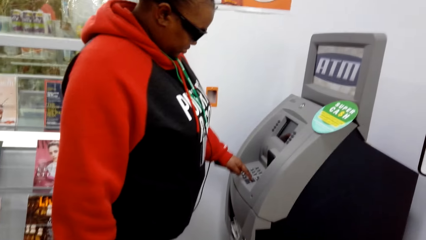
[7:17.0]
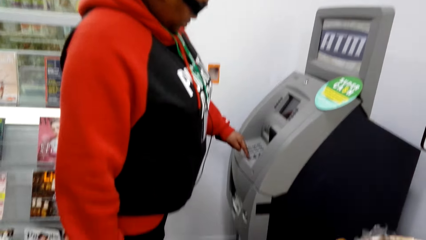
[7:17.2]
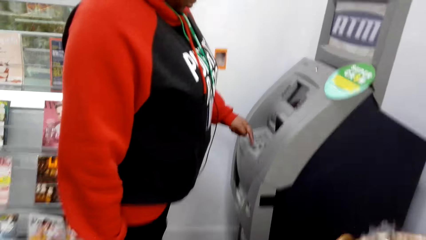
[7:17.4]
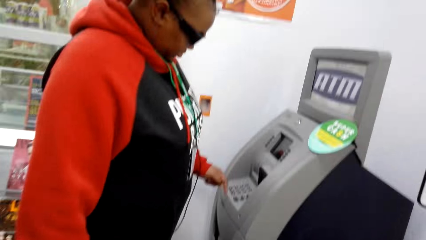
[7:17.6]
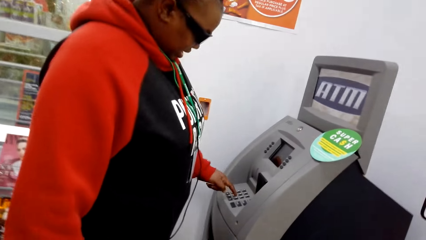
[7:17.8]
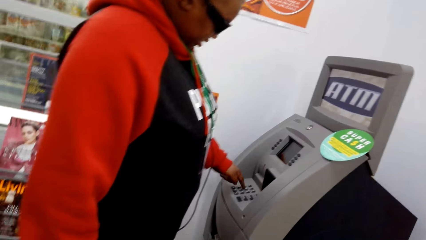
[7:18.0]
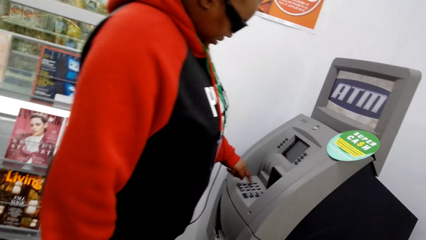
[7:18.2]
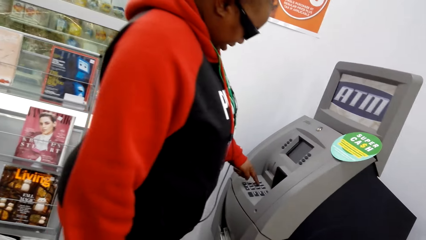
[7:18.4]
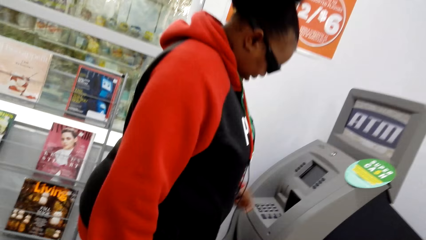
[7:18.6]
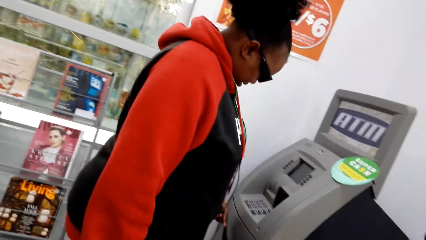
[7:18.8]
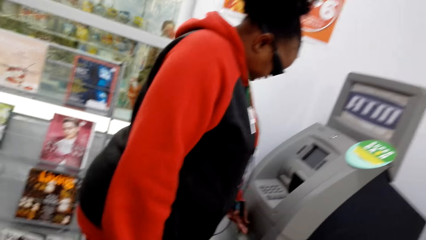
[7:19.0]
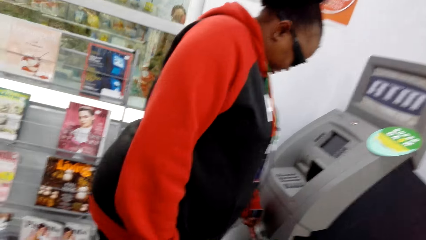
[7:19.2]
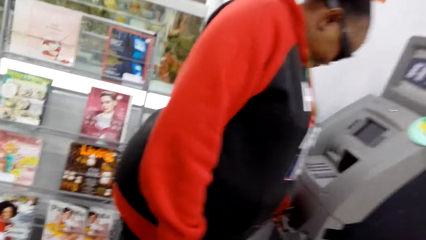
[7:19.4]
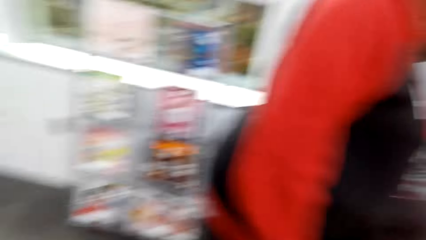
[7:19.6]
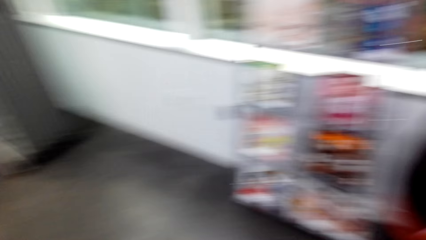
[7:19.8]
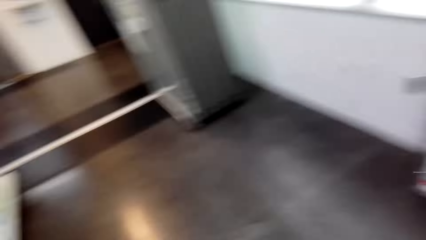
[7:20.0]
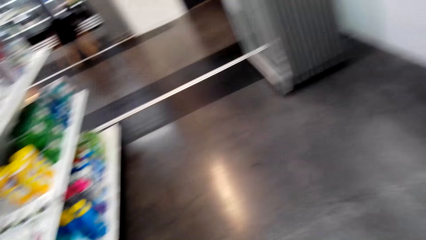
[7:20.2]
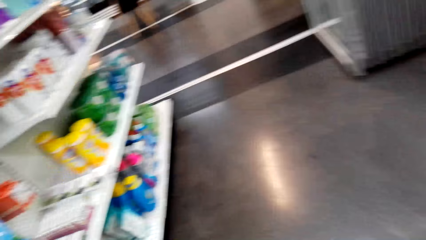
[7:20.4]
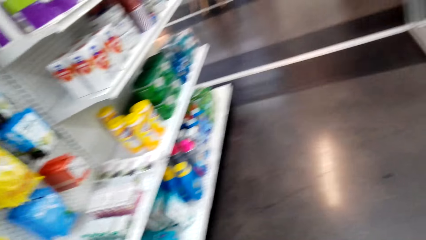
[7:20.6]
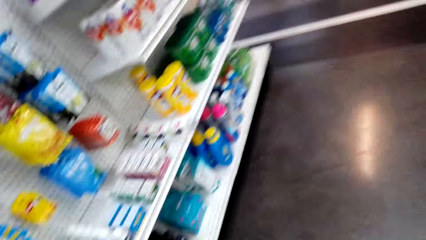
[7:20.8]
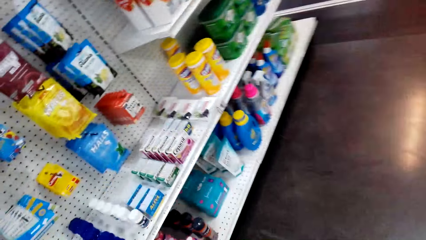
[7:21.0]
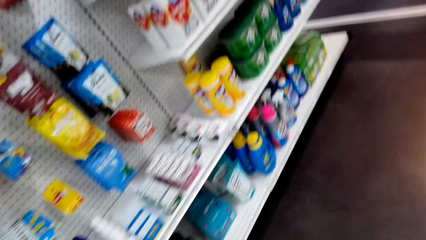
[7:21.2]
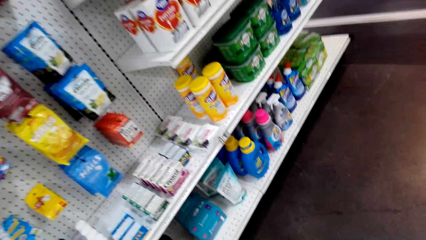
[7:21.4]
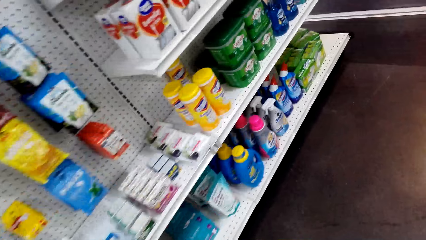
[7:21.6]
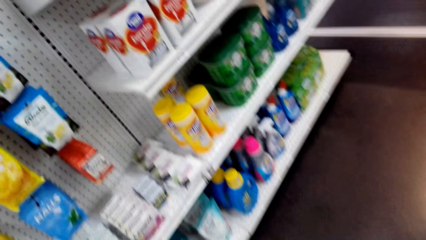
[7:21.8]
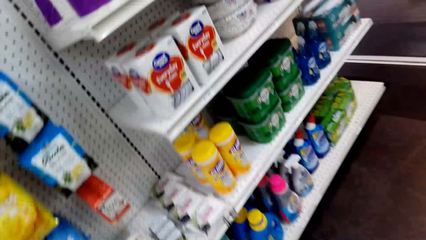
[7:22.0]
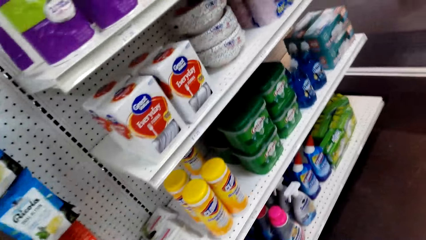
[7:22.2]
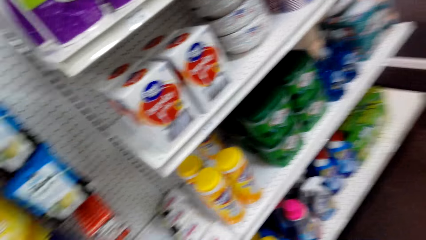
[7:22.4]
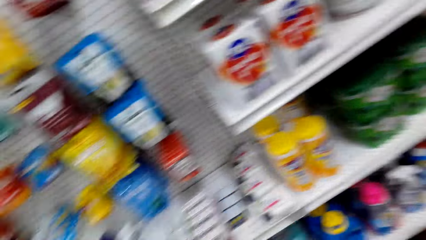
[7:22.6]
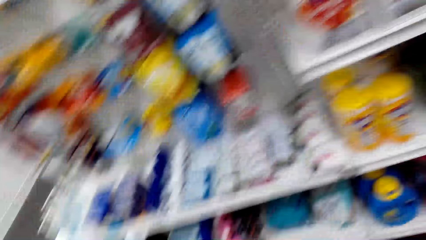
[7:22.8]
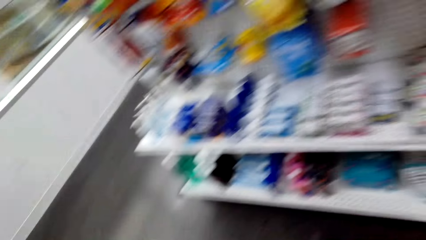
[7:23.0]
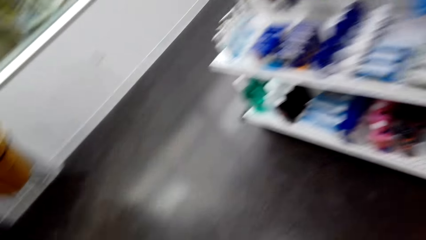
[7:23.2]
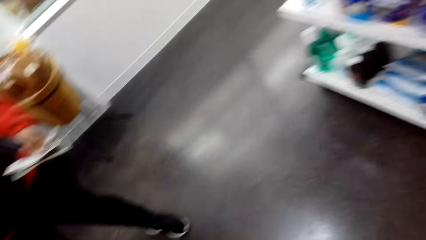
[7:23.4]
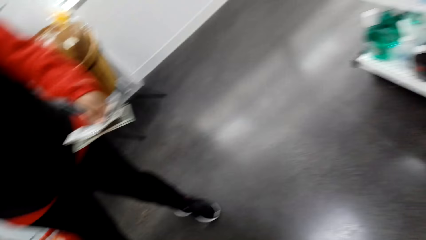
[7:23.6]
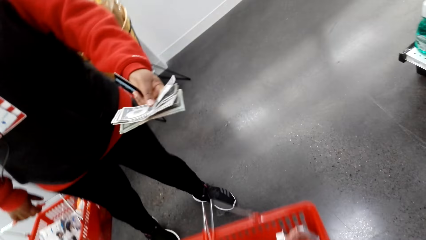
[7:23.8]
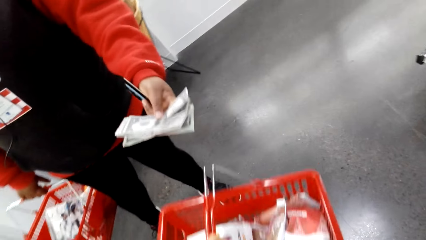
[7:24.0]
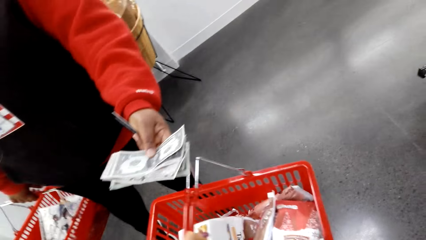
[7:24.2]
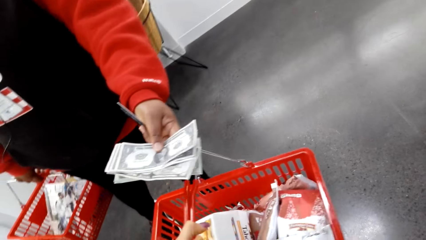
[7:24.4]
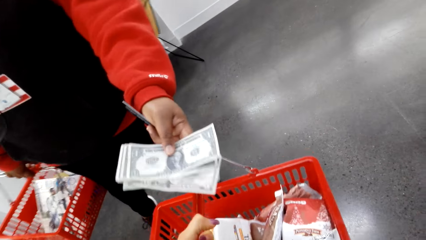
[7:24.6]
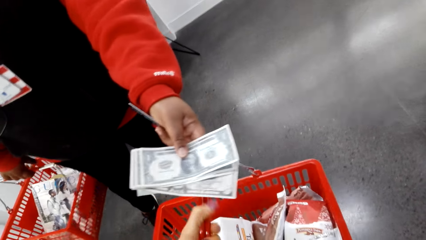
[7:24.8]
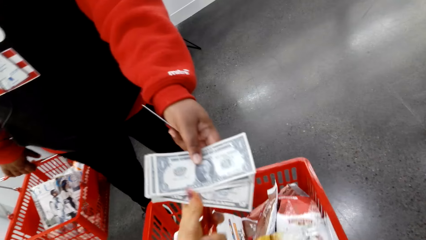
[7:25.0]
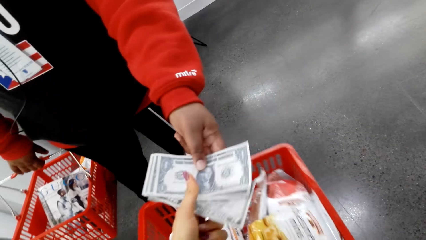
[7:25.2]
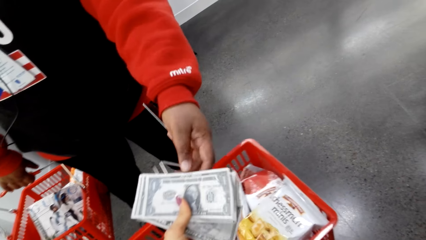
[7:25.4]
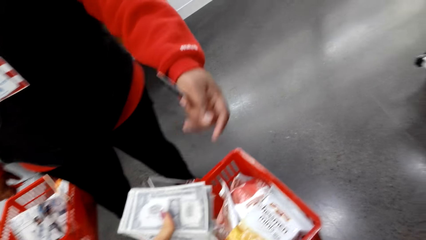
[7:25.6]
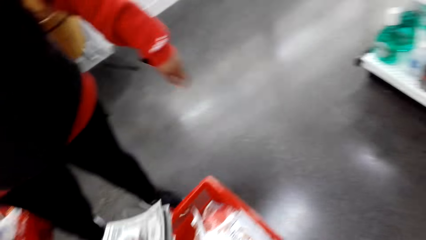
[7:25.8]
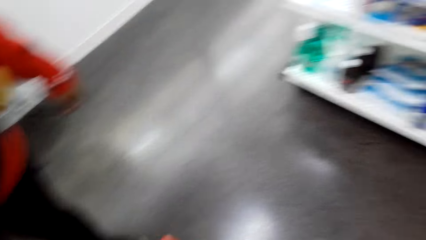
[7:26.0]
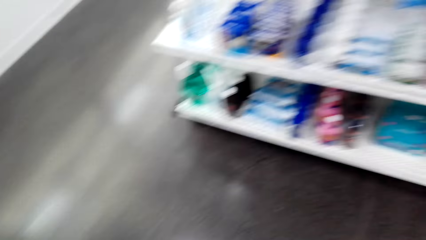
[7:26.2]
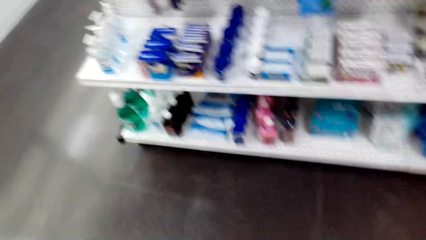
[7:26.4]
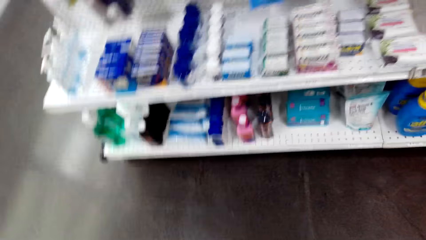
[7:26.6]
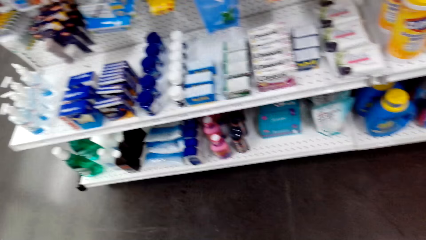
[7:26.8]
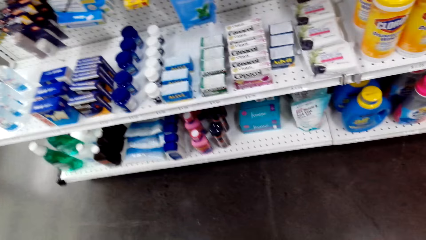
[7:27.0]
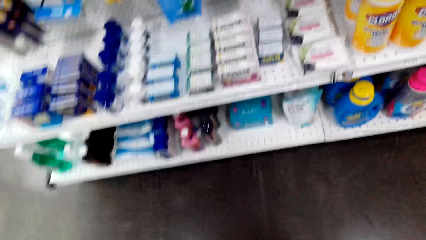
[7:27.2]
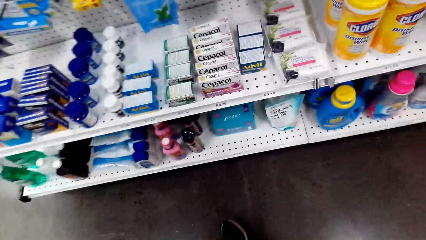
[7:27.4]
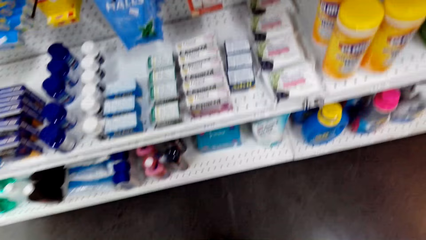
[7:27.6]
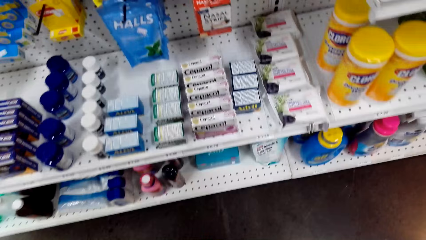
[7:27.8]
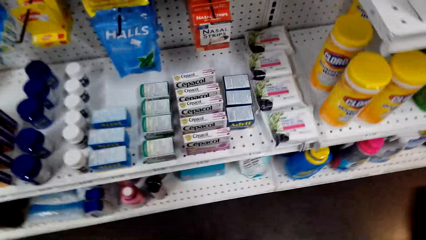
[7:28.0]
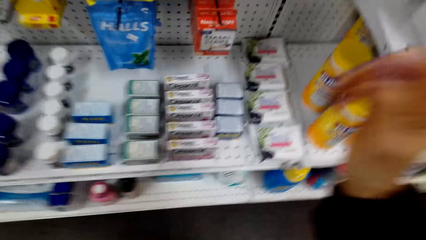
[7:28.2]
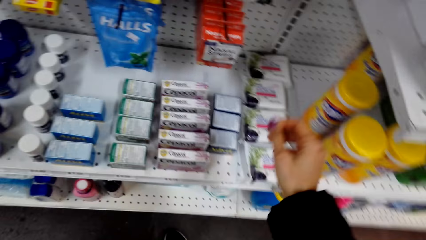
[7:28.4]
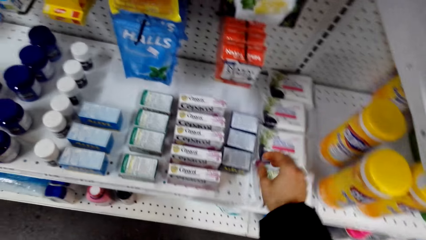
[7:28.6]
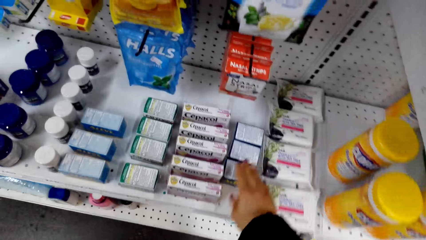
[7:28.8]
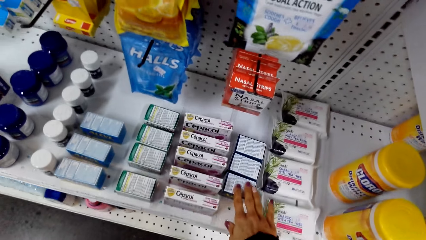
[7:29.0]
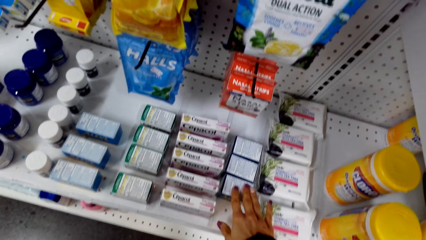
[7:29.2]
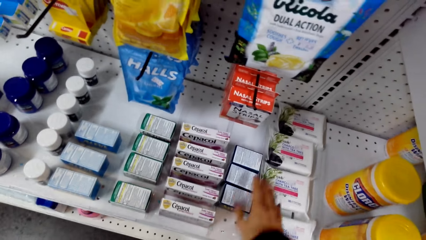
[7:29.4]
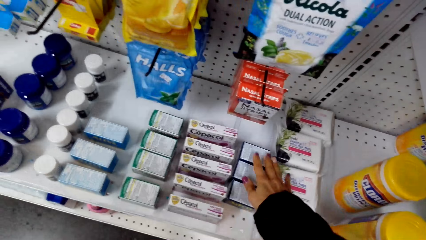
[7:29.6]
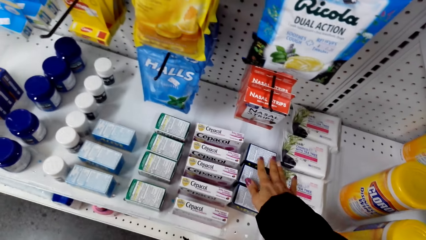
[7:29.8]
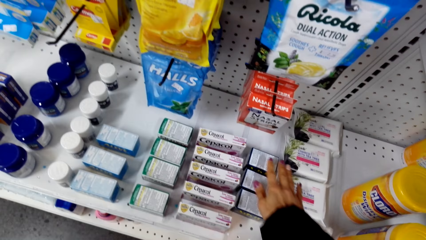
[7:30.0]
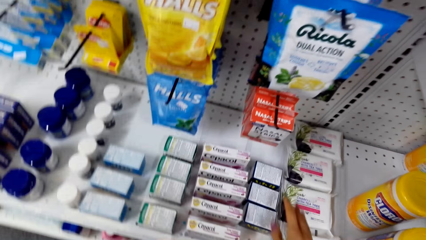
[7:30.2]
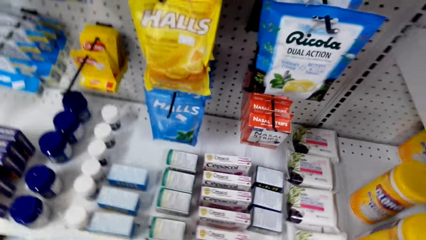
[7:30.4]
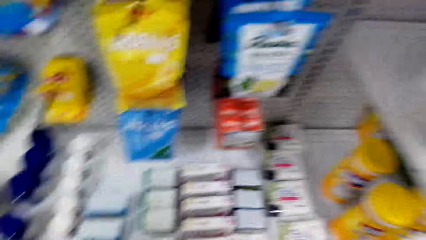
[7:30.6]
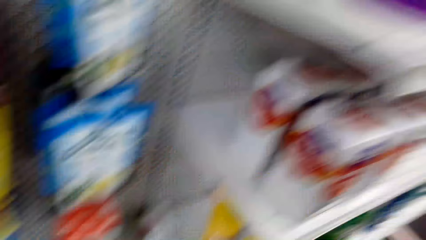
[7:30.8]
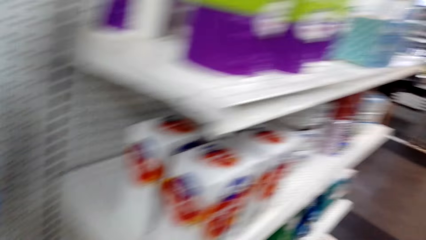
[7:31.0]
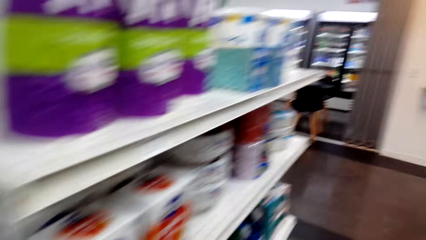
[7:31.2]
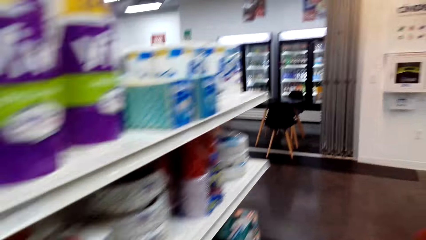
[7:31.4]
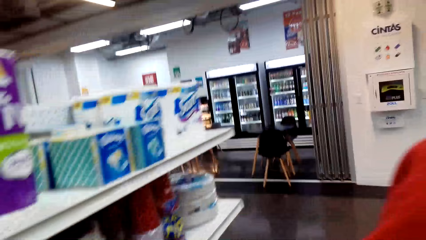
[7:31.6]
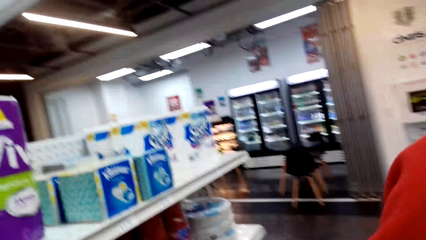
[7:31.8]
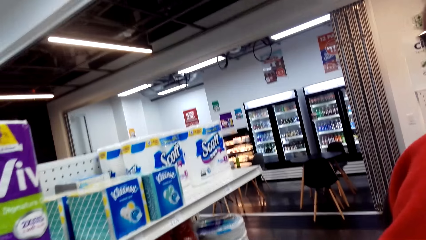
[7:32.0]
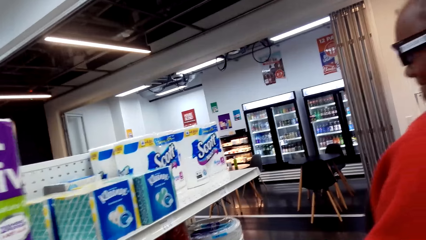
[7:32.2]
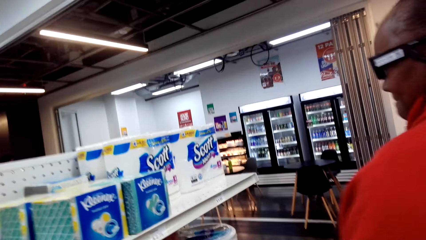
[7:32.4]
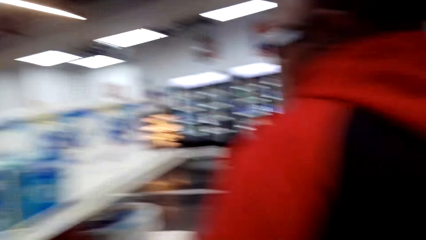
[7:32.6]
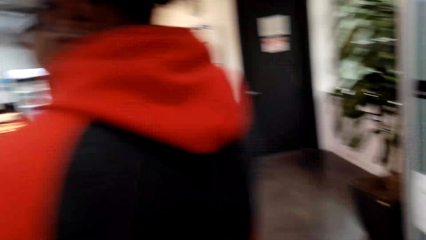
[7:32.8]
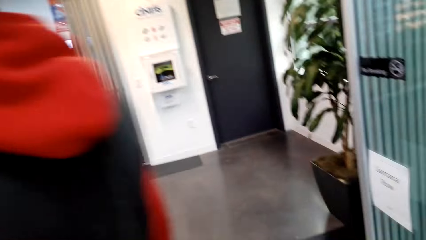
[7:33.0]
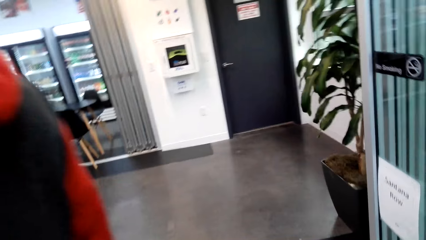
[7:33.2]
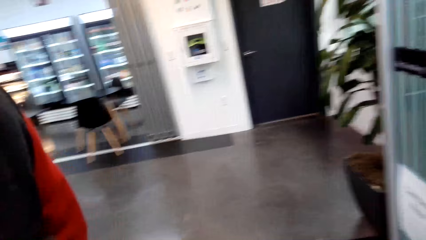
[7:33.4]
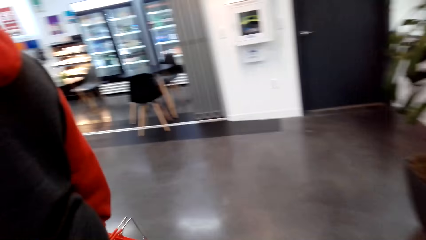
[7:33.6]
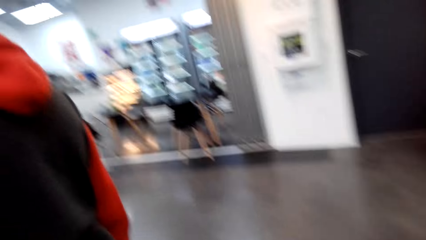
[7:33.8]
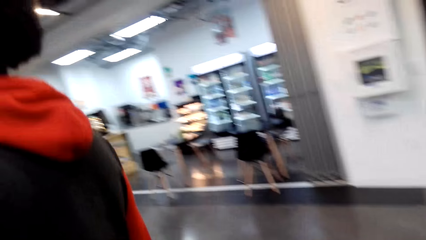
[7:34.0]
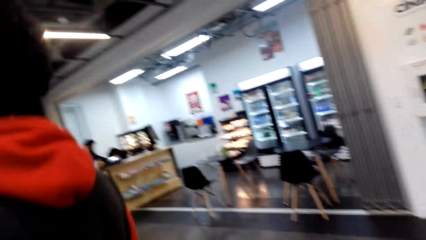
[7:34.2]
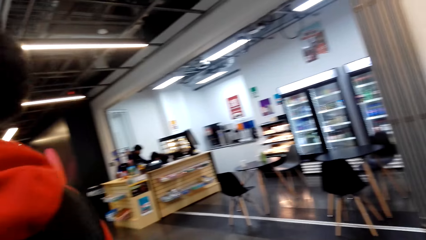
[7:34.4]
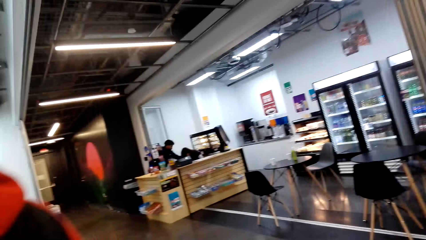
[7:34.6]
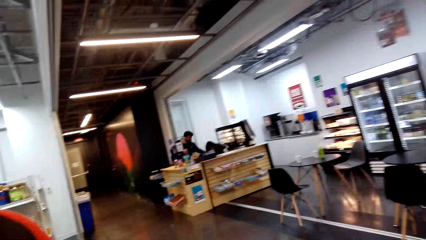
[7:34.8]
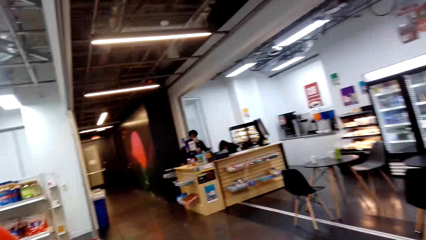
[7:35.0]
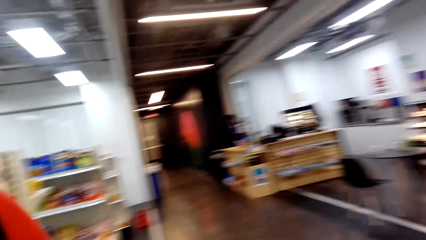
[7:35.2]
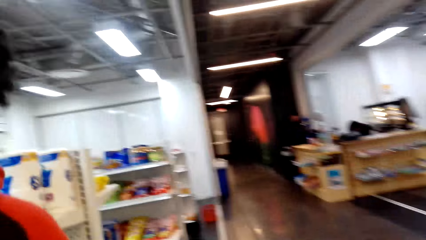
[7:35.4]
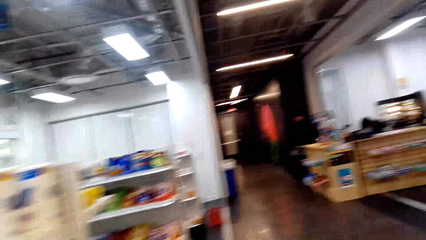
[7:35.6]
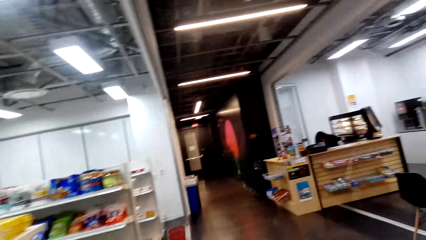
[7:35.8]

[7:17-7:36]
The camera wearer walks. A woman holds money on her hand. The woman hands the camera wearer money. The camera wearer picks up the money from the woman. They look on a shelf. They hold something from the shelf. They touch something. They walk around. The woman walks along the supermarket.
